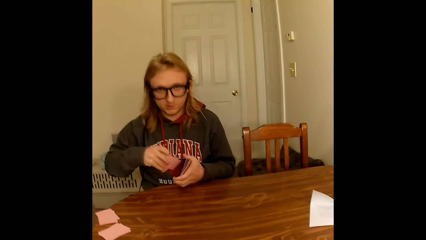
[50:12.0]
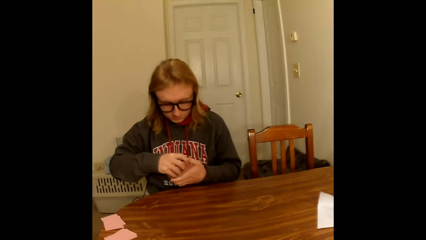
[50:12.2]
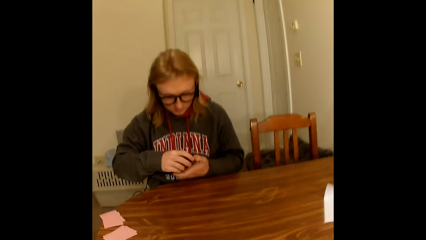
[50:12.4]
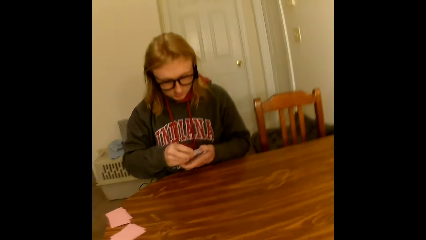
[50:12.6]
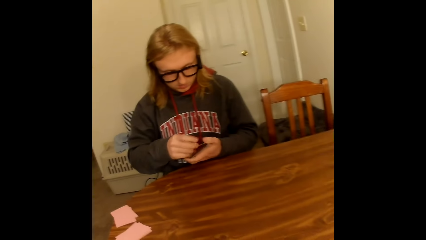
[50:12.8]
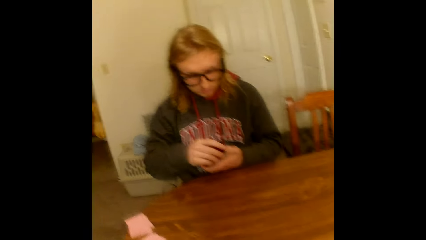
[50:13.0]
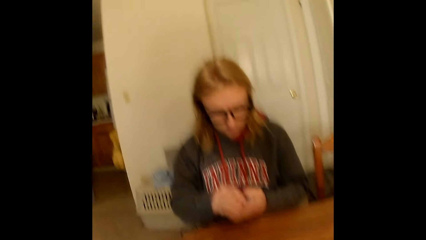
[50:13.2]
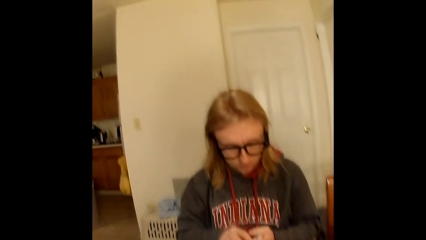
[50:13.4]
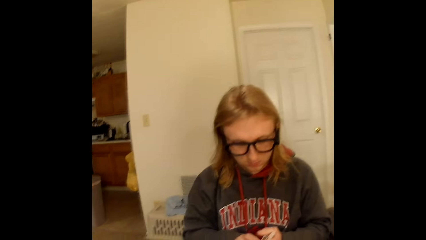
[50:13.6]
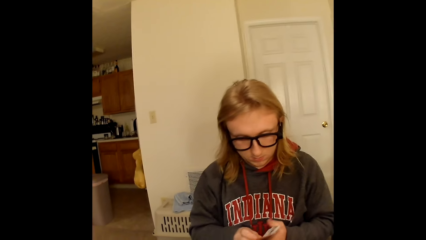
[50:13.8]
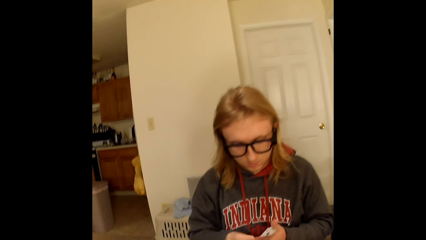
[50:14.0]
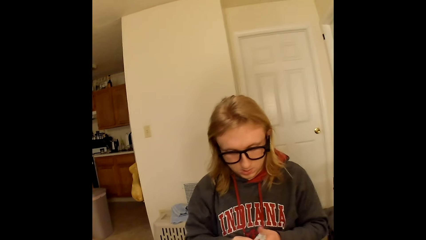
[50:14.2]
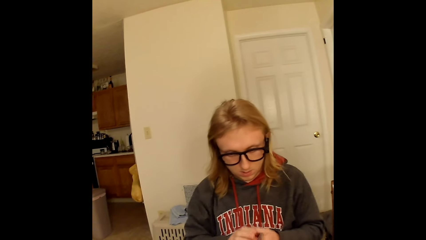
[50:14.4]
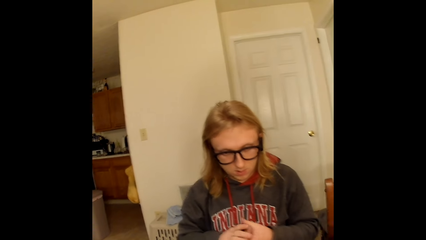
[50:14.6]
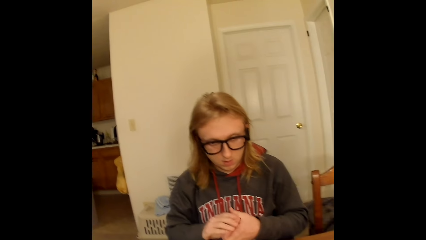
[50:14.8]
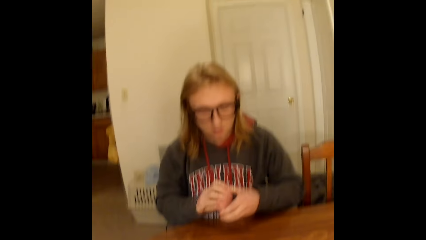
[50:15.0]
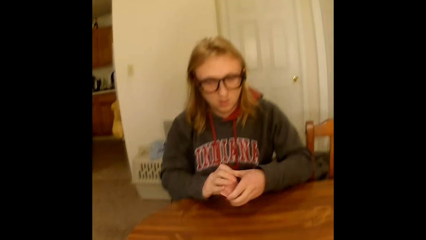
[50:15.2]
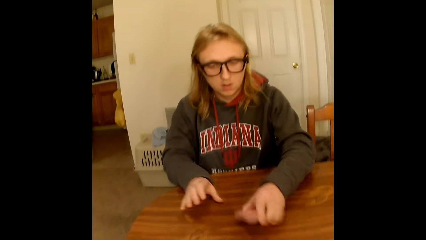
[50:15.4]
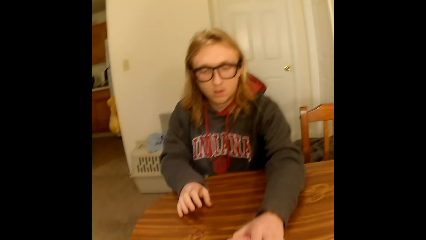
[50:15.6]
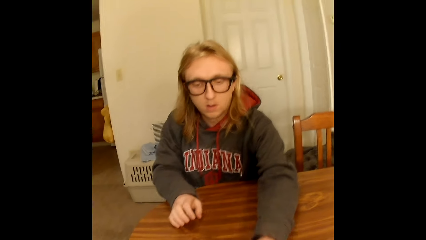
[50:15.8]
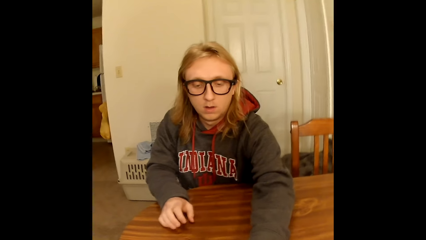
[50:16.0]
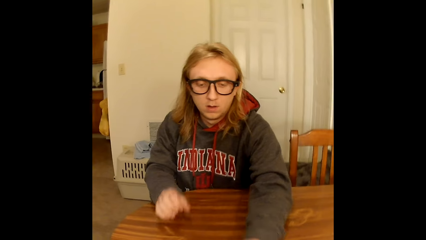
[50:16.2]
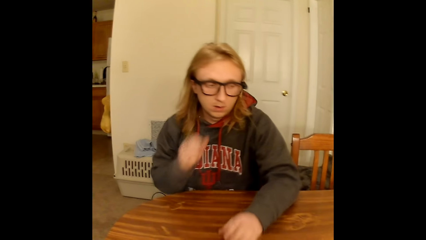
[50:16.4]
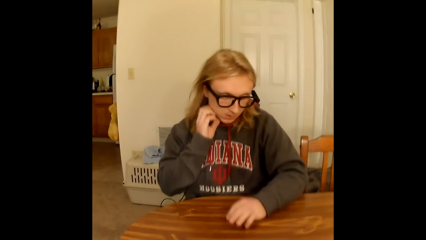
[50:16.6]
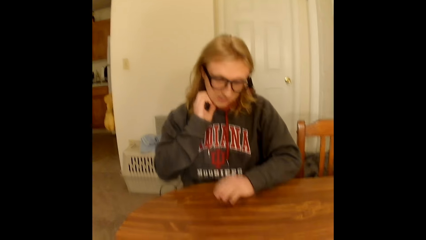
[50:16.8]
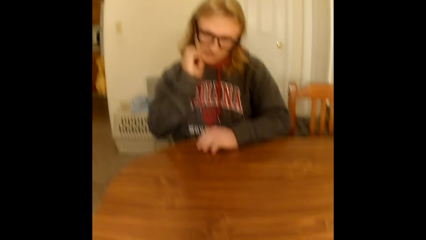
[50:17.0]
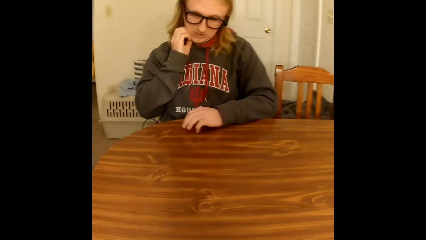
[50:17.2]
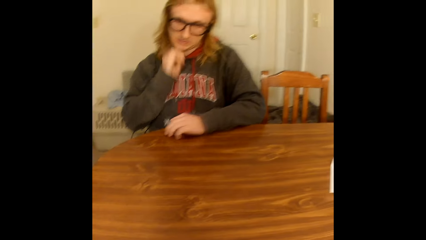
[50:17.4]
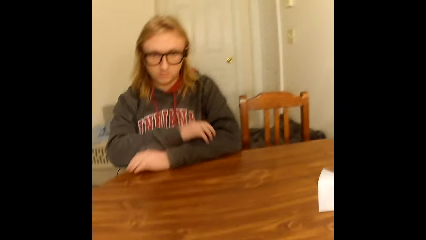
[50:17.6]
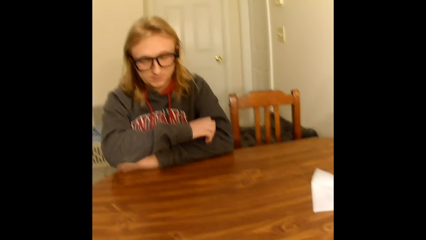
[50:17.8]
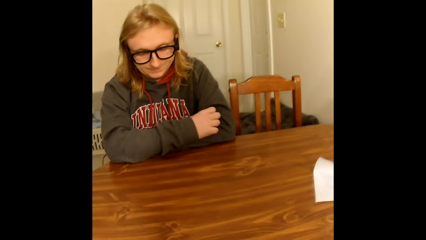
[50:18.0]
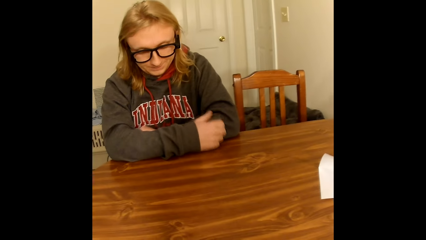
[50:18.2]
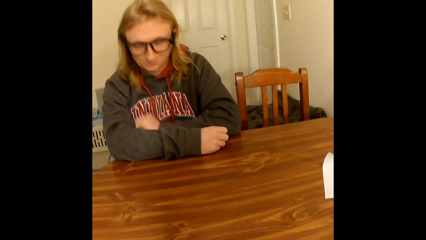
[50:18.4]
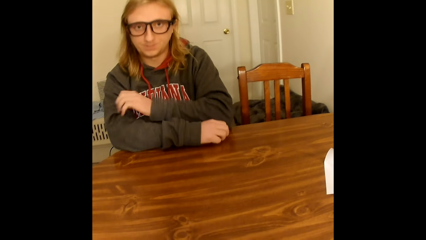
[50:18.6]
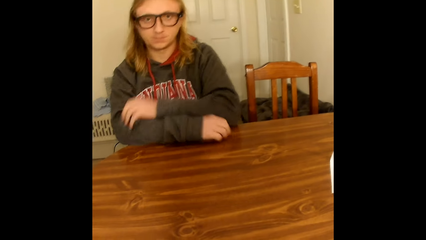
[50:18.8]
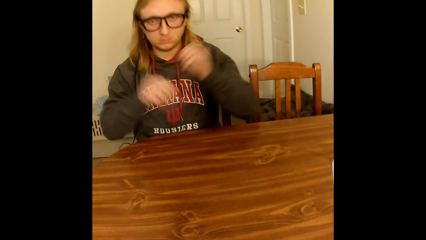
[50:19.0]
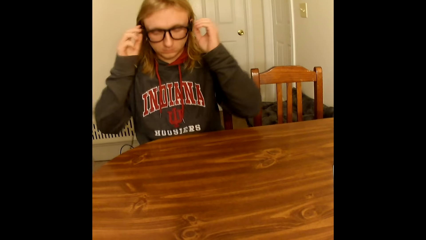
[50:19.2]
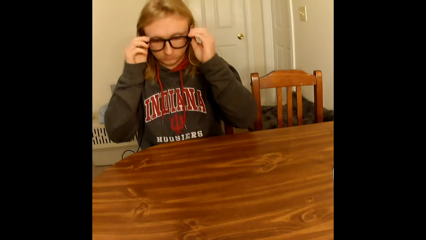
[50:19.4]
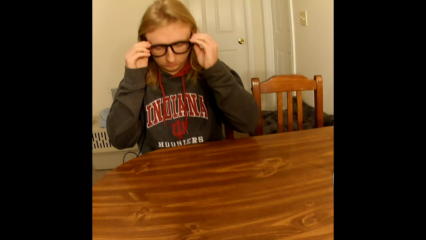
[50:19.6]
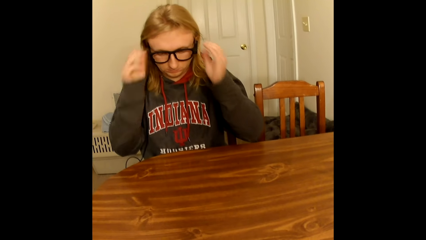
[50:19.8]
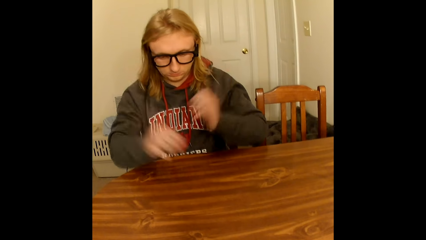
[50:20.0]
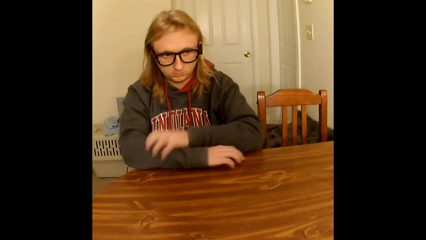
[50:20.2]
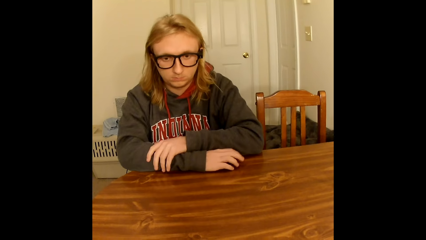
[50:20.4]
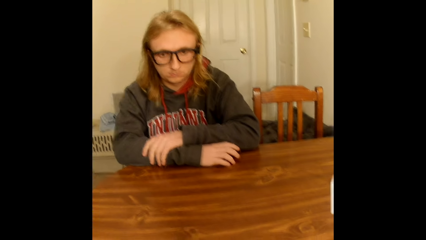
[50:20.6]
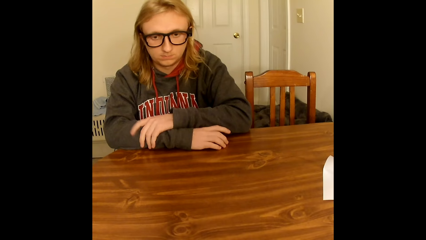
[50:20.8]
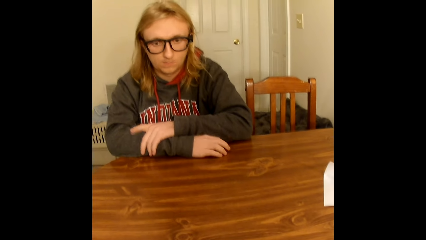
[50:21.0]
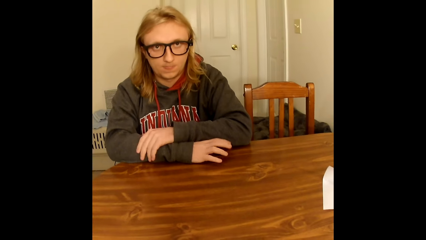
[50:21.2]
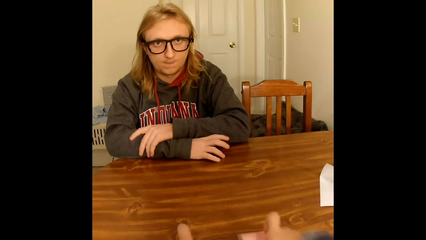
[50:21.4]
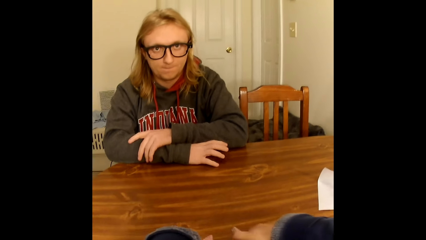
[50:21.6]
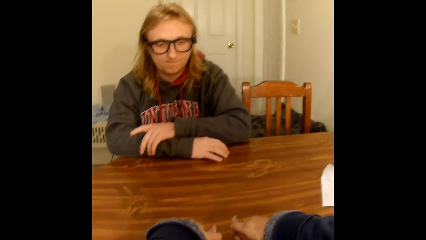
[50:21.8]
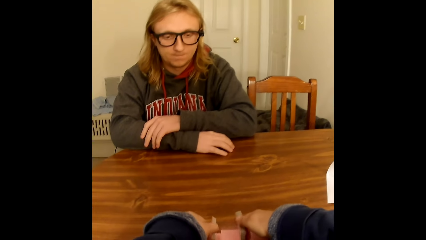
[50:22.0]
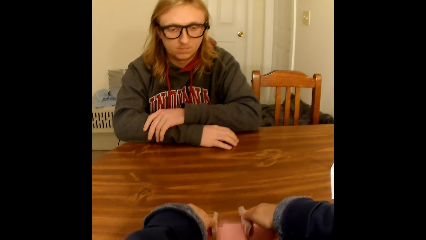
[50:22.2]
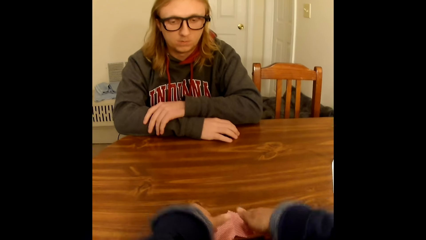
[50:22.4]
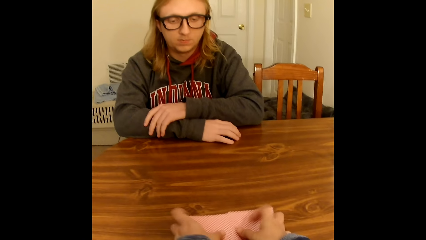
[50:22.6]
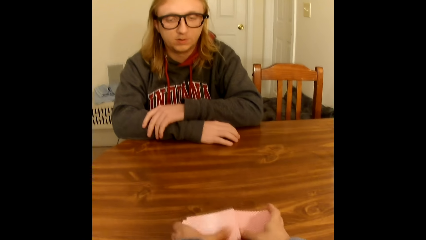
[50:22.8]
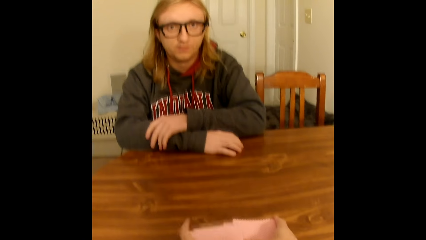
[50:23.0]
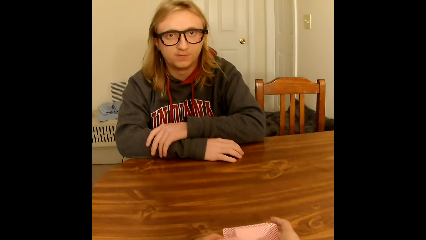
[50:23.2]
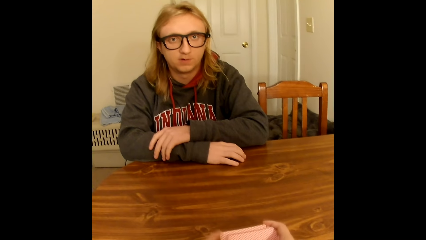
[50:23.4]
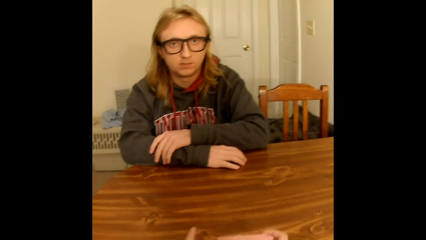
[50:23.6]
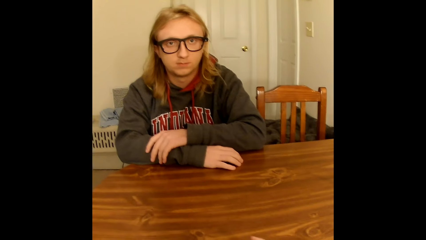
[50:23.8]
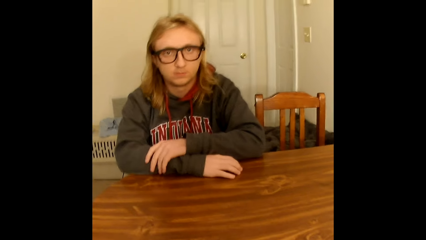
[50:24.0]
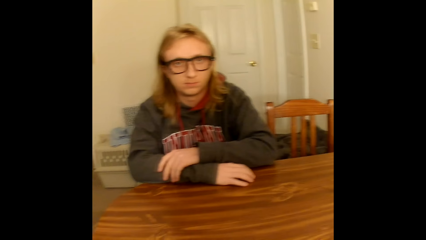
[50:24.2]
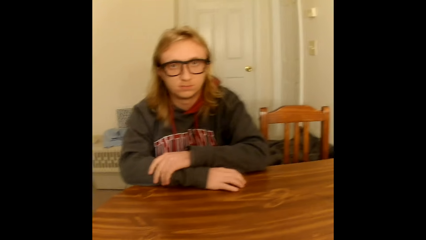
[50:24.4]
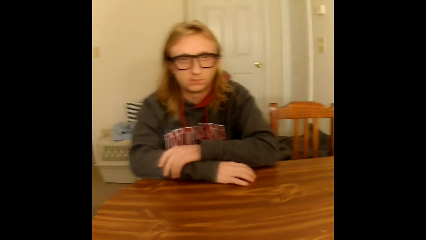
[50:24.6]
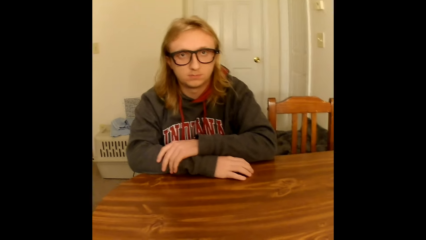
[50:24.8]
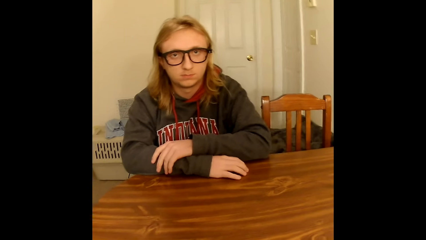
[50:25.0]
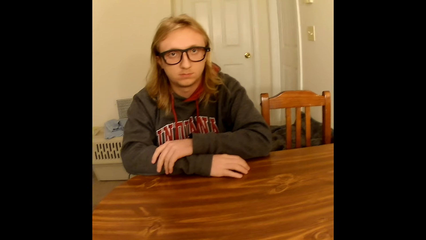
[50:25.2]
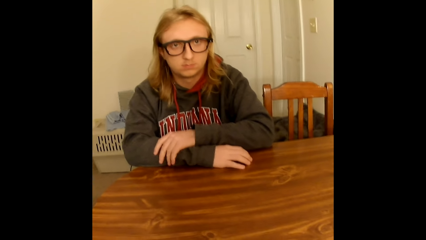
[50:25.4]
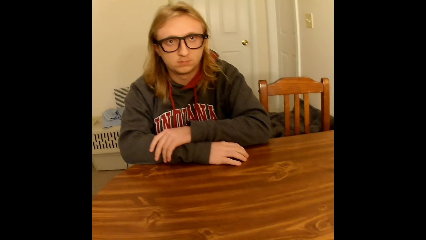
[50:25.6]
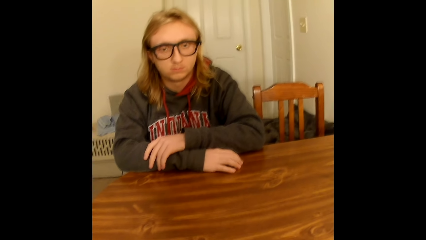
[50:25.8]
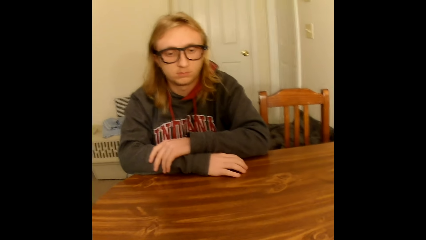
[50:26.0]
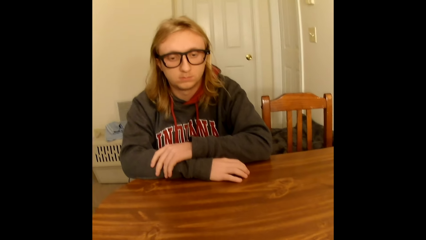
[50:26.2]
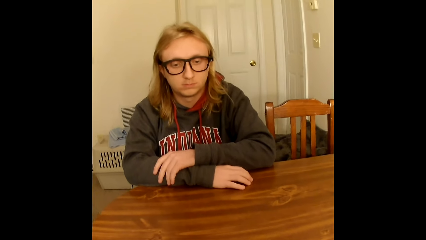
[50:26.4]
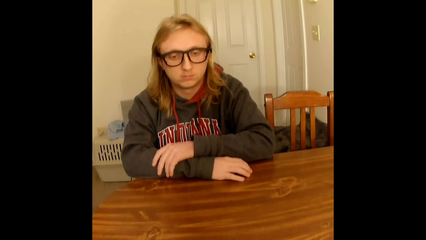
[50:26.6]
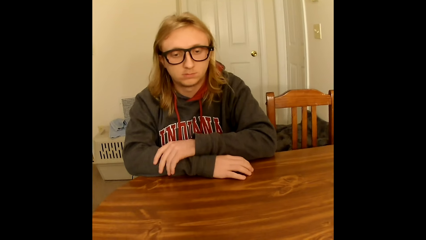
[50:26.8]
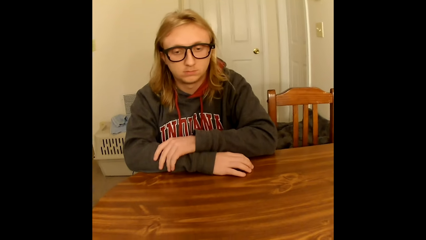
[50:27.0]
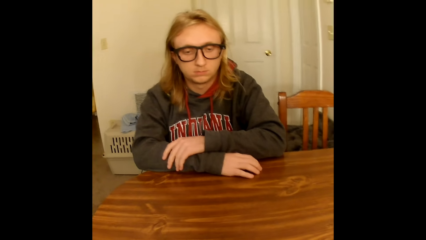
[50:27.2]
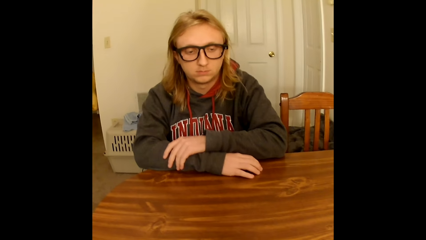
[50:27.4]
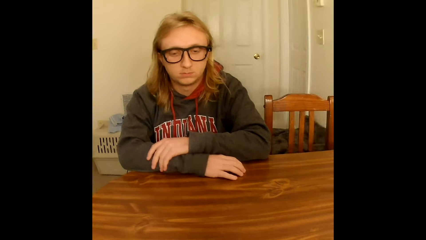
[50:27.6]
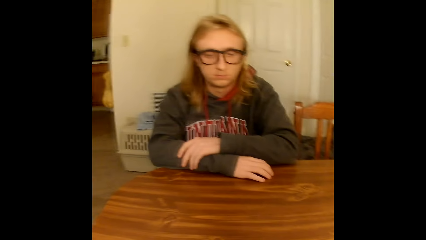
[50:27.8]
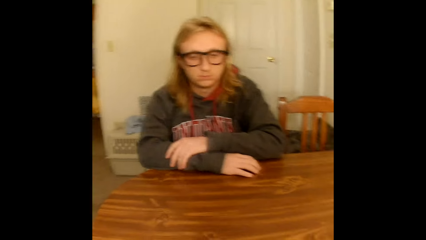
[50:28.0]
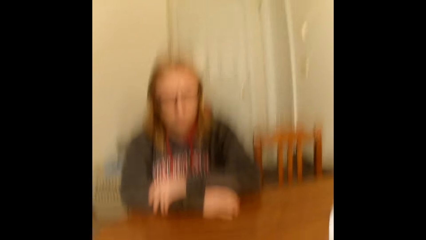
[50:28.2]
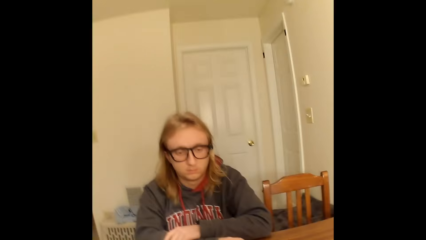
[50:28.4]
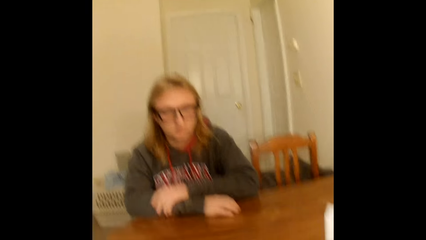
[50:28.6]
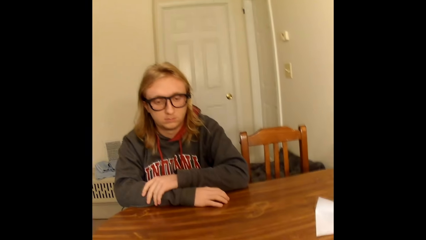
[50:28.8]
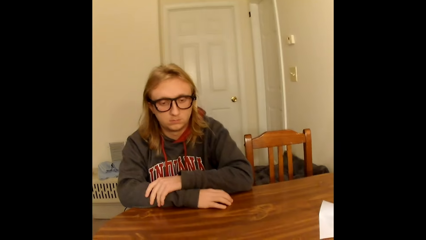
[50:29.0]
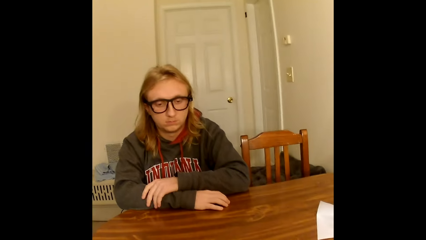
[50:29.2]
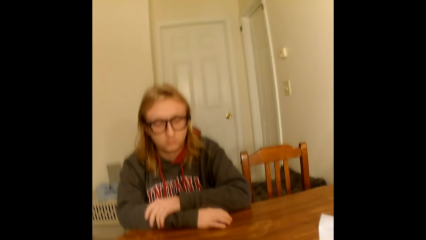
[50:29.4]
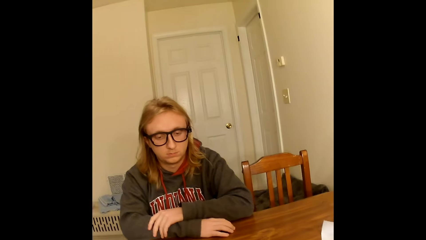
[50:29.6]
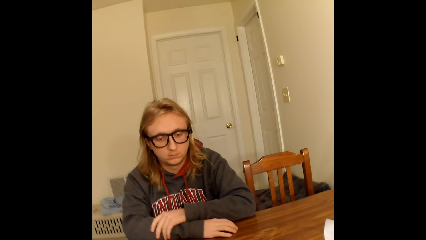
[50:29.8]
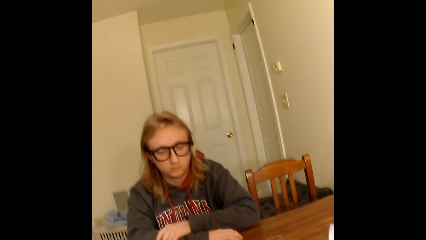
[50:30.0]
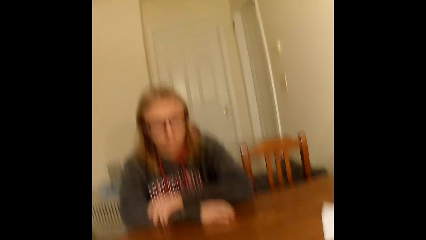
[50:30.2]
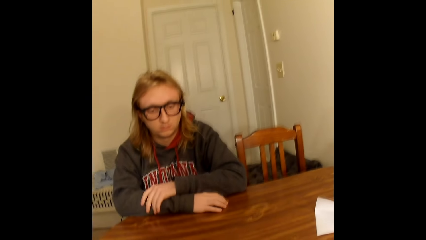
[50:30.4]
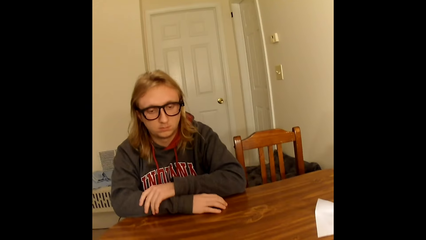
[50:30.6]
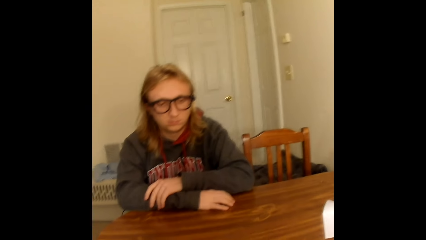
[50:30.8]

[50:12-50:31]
A man passes the deck of cards in his right hand to the deck of cards in his left hand. He holds the mixed-up deck of cards with both hands. He holds the mixed-up deck of cards with his left hand. He drops the mixed-up deck of cards on the table with his left hand. He touches his face with his right hand. He scratches the cheek. He removes his right hand from his face. He folds both arms together on the table. He holds the hand on the table. He touches his glasses with both hands. He removes both hands from his glasses. He folds both arms together on the table. He holds the hands at the table. The camera wearer shuffles a deck of cards on the table with both hands. They move the cards on the table.
